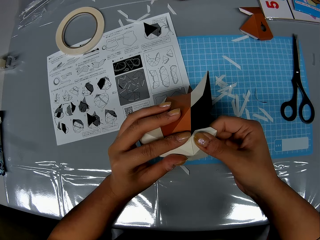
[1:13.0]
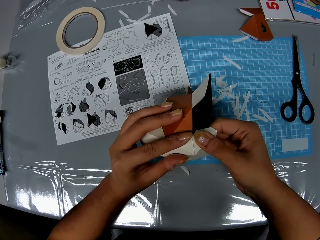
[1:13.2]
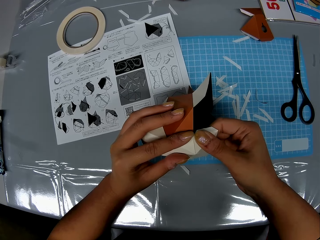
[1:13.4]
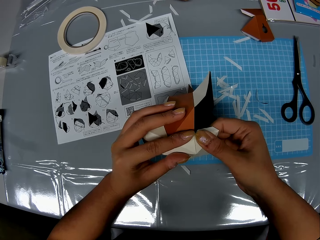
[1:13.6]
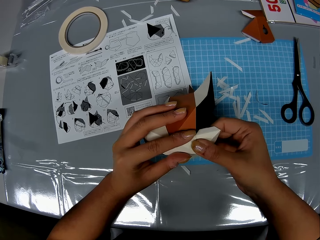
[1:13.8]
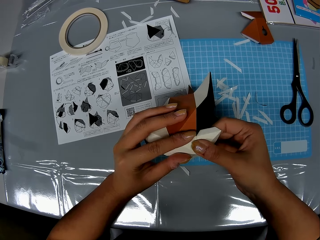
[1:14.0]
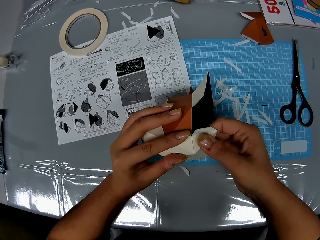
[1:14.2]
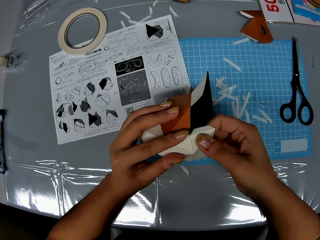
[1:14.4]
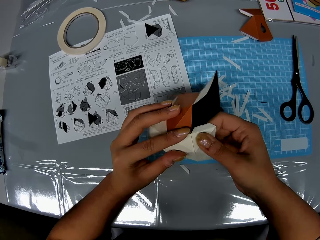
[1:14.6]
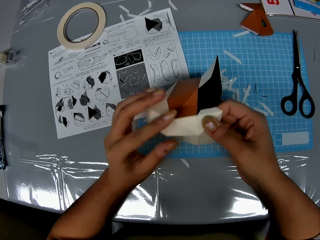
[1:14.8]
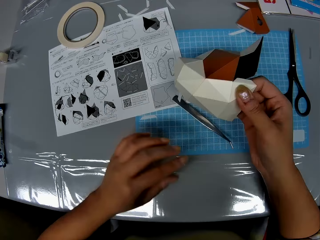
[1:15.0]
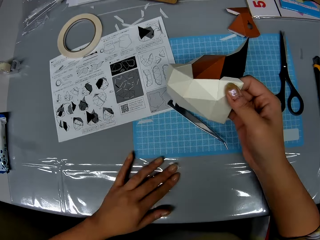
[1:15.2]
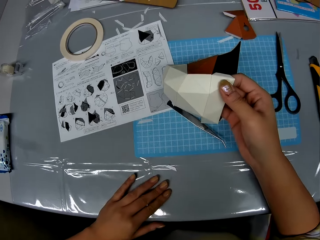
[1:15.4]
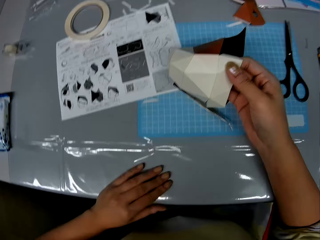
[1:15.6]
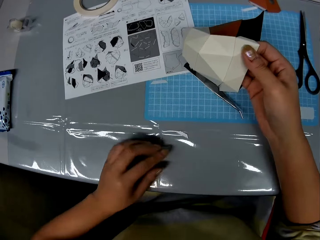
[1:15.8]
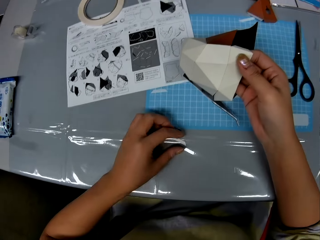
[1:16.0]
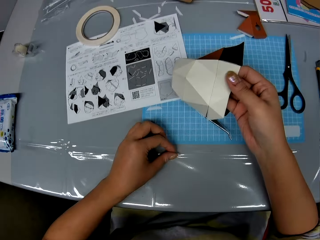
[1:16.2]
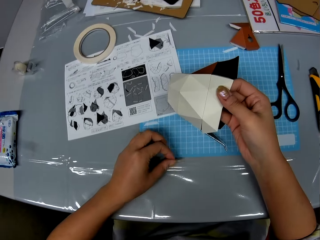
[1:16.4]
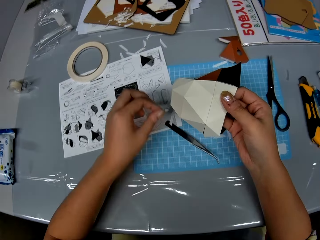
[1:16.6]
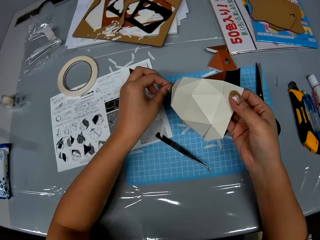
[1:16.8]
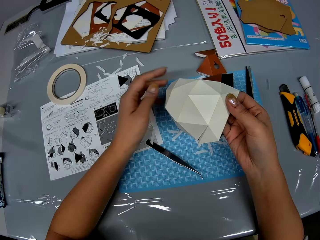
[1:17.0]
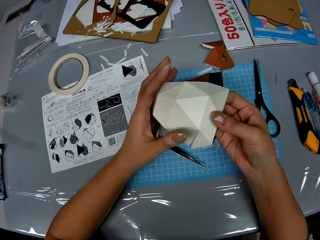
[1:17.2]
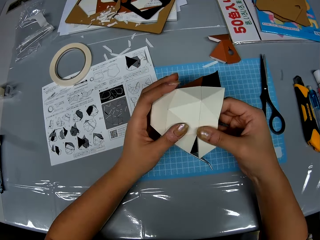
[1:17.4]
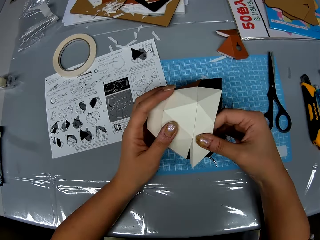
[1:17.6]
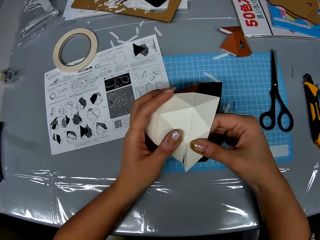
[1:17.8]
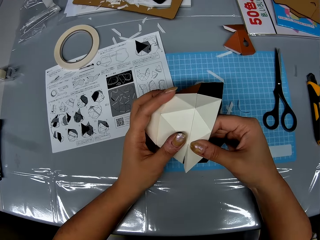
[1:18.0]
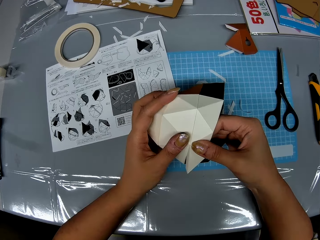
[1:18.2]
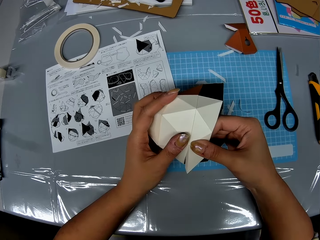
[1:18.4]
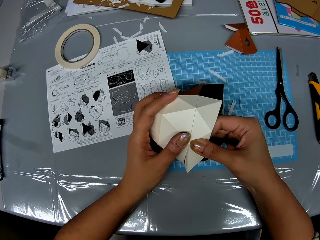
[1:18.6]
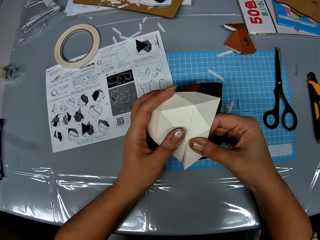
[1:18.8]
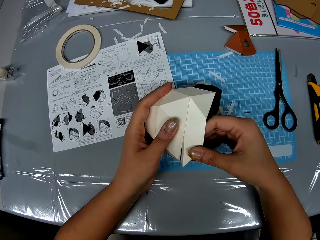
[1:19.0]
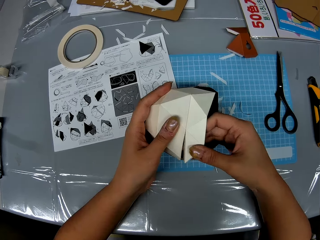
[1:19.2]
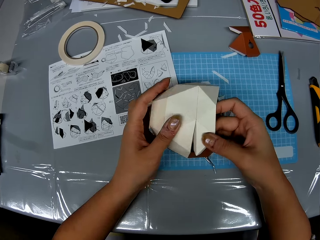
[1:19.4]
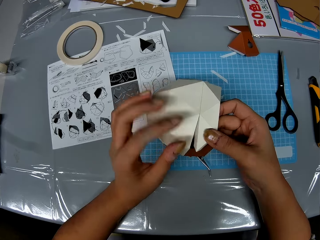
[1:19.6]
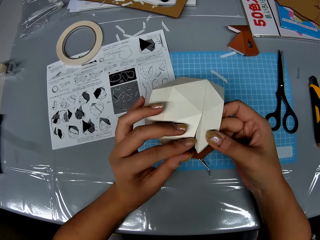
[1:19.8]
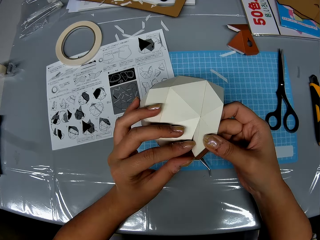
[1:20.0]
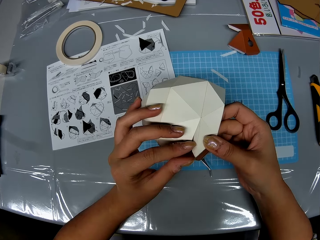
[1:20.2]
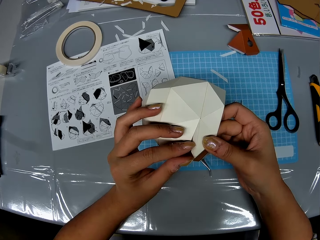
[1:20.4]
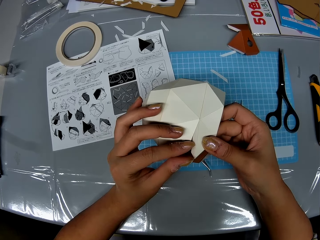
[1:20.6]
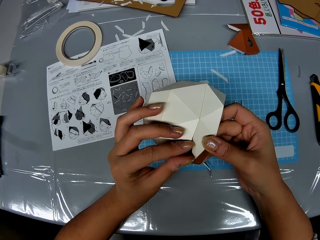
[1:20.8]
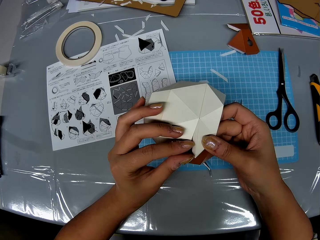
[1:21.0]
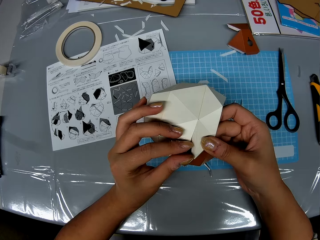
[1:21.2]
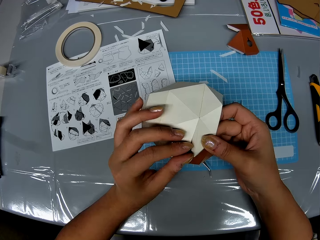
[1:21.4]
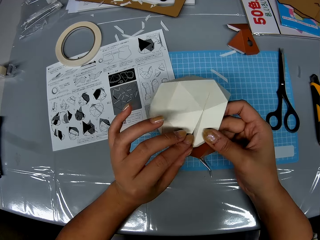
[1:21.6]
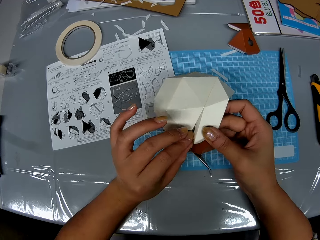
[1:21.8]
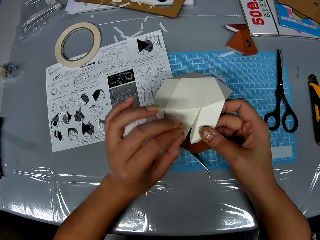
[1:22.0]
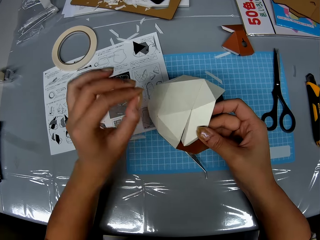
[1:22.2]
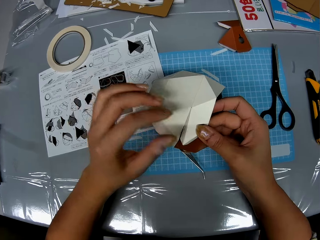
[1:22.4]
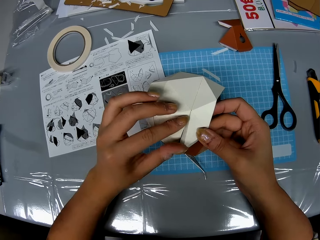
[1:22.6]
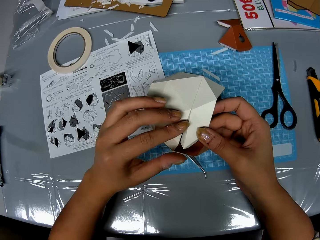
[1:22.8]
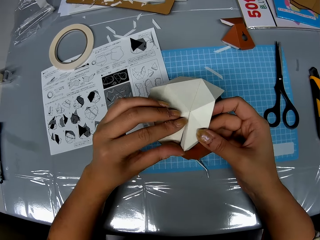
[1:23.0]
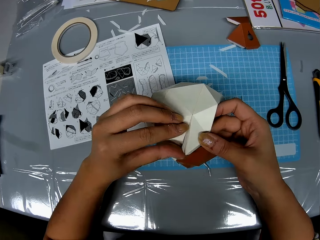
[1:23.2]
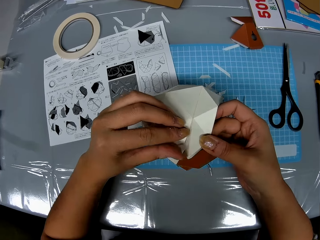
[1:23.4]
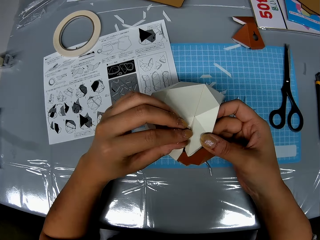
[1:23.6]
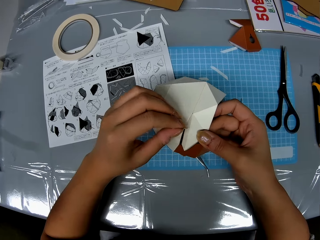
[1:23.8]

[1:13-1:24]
The camera wearer picks the double sided tape on the table. She drops the double sided tape at the center of the table. She holds the model with both hands. She adjusts the paper craft in her hands. She fits the model piece on the model. She removes a double sided tape on the piece of paper.

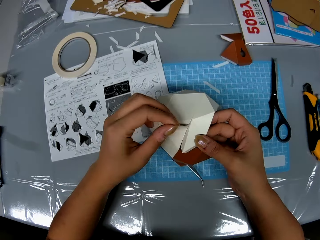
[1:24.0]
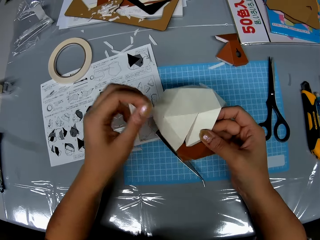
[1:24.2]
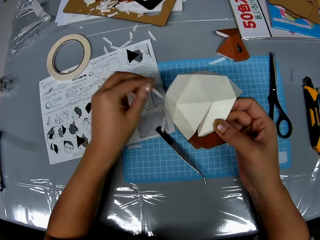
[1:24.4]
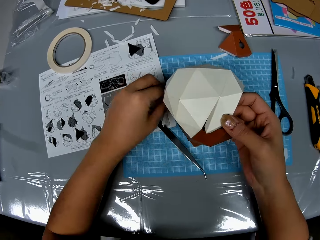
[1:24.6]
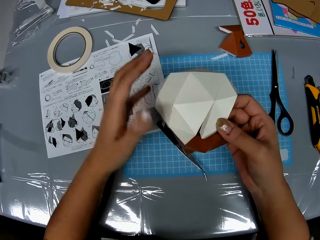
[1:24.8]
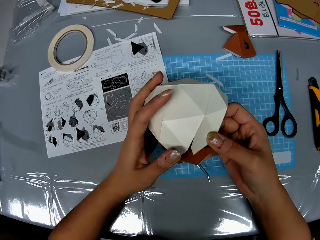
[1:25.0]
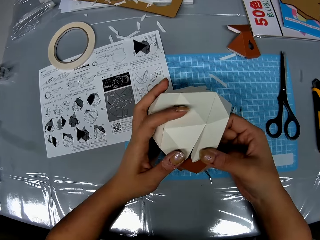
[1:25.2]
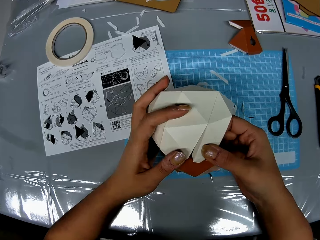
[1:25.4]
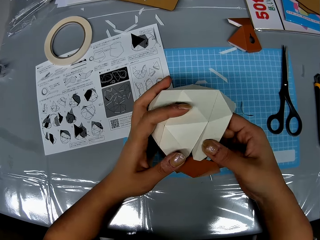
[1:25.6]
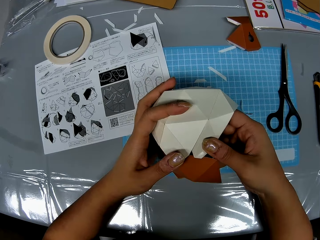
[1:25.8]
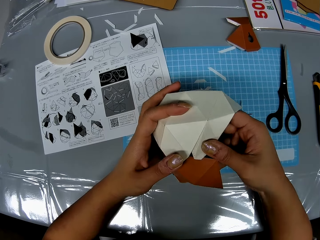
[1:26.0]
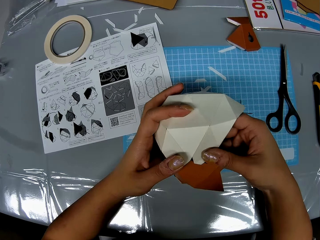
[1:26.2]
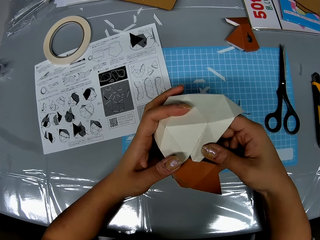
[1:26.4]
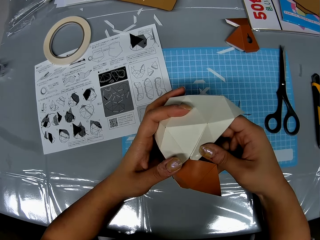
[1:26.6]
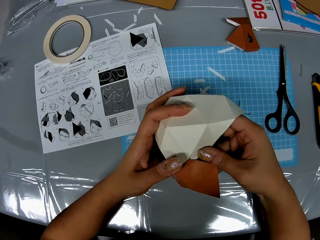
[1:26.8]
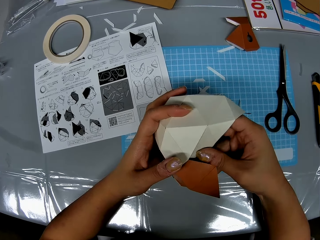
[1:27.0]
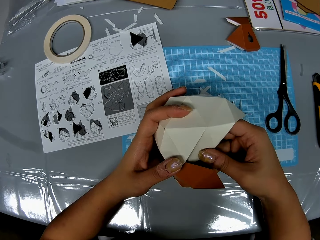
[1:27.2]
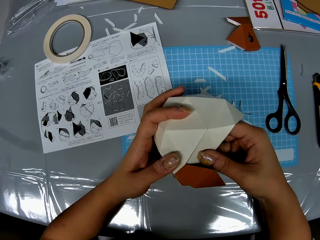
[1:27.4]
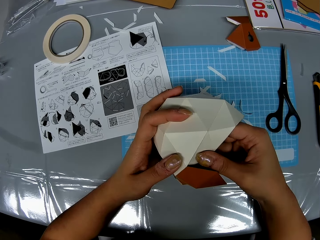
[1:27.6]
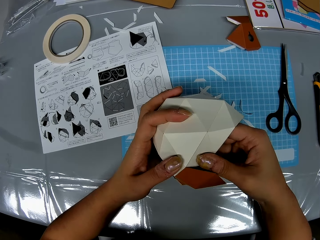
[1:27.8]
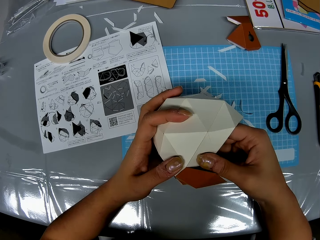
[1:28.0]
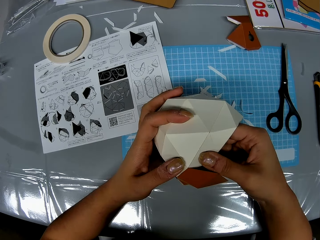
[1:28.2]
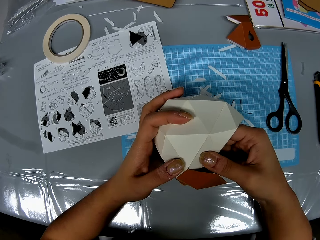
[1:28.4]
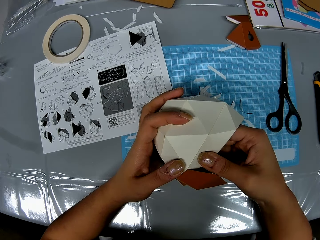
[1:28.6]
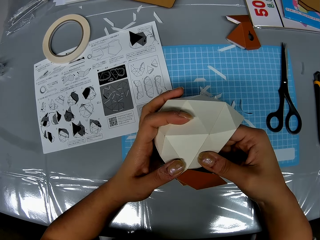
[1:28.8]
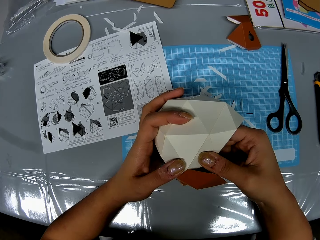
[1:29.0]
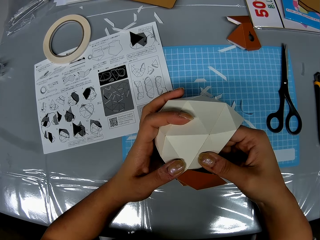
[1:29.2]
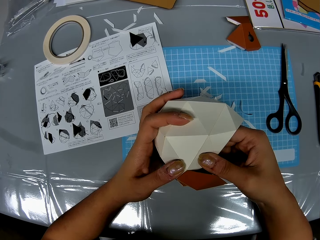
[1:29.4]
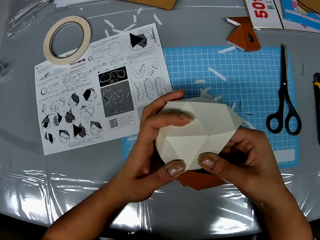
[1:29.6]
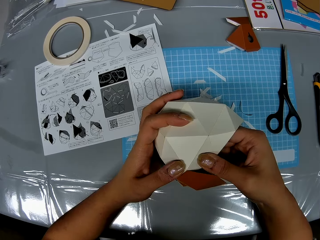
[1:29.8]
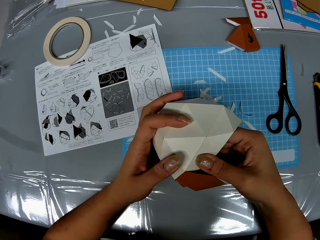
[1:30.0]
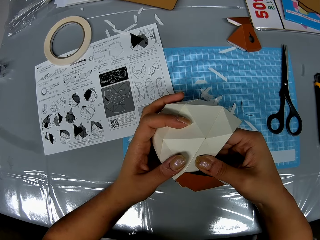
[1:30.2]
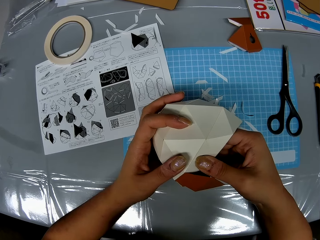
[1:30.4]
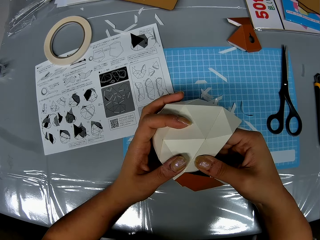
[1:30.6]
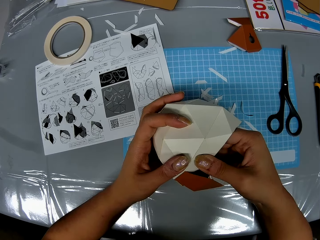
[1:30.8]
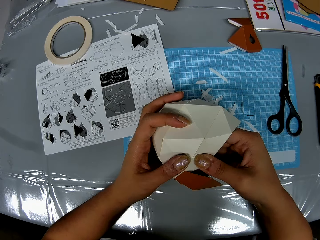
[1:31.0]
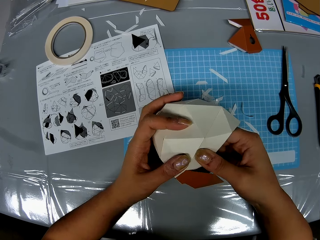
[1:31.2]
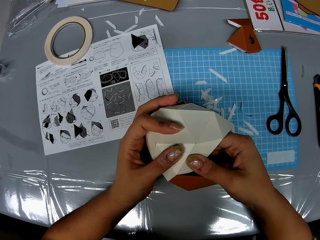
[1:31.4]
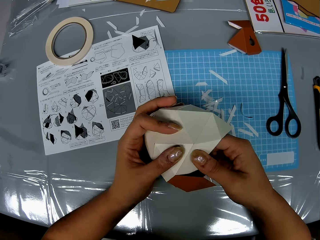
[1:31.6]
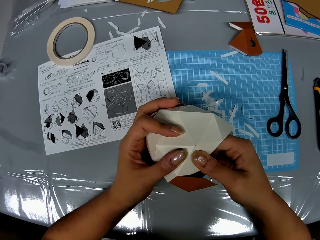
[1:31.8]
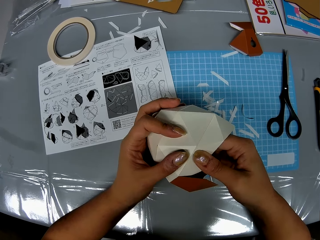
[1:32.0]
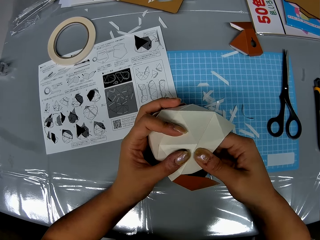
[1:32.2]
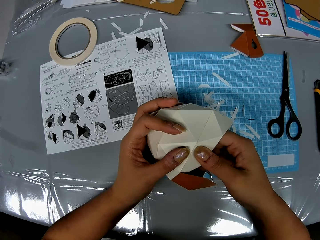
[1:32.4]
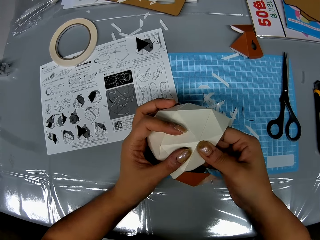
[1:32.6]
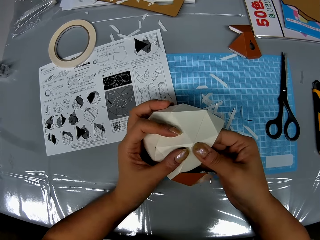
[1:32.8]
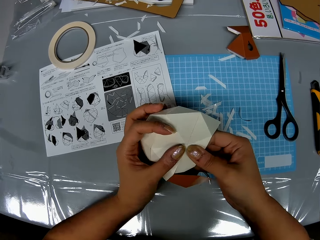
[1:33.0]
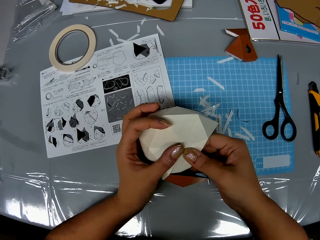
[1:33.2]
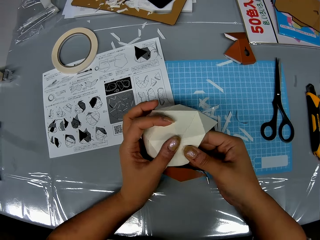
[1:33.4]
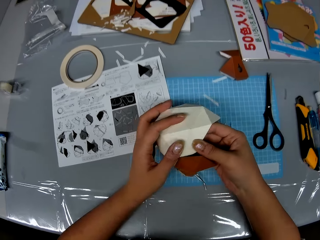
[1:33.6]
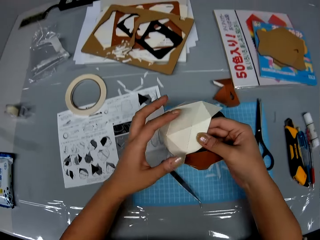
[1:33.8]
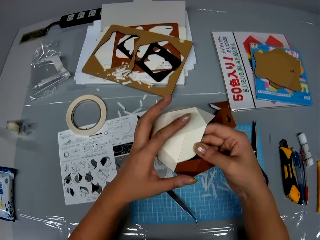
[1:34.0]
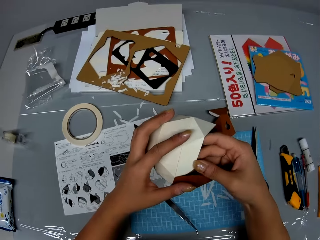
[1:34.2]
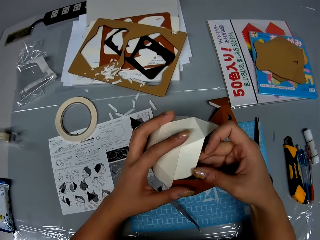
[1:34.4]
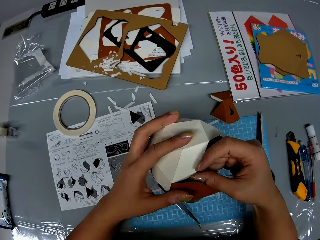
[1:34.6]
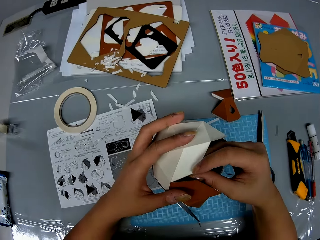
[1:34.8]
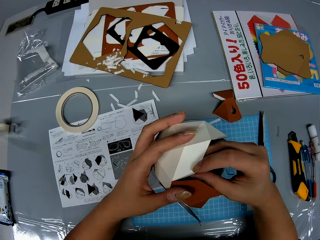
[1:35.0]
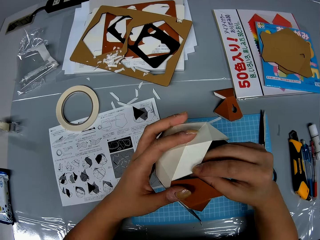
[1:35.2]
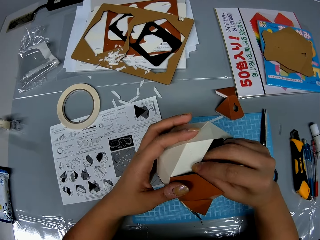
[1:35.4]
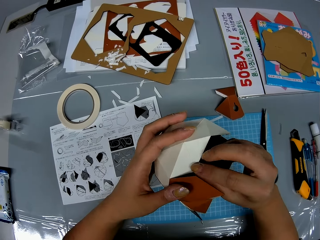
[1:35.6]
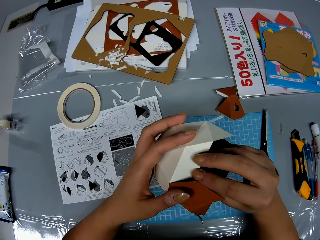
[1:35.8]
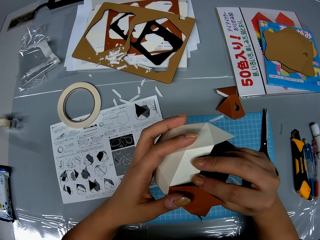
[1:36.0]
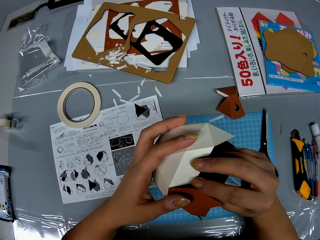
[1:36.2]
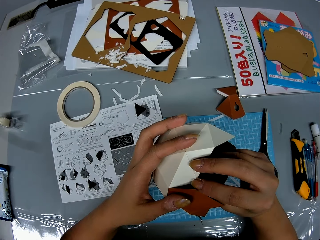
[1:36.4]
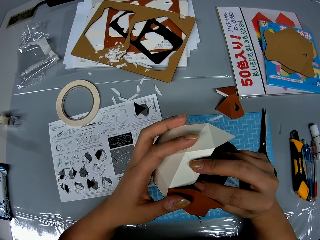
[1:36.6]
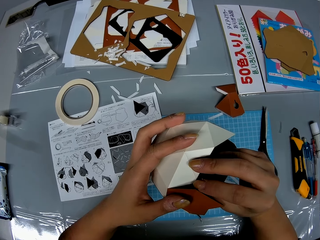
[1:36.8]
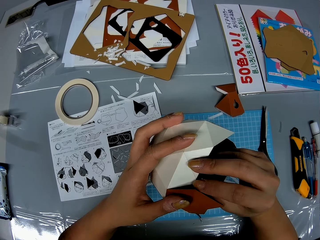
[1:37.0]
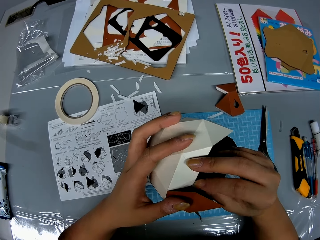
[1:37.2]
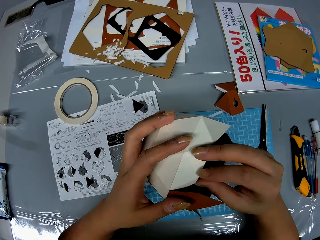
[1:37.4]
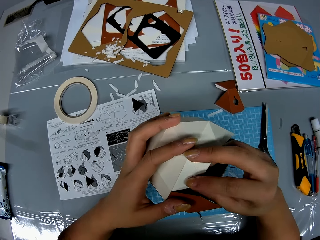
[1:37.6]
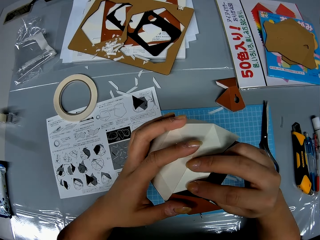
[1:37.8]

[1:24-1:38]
The camera wearer puts the double sided tape from the paper craft on the table. She holds the model with both hands. She adjusts the paper craft in her hands. She fits the model piece on the model. She removes a double sided tape on the piece of paper.
